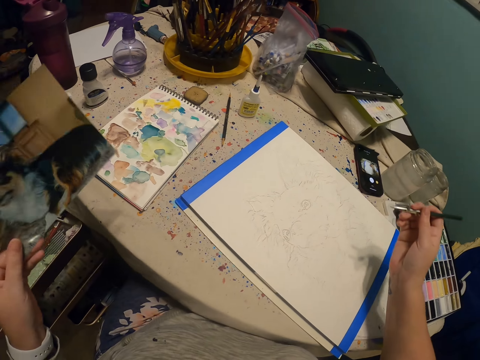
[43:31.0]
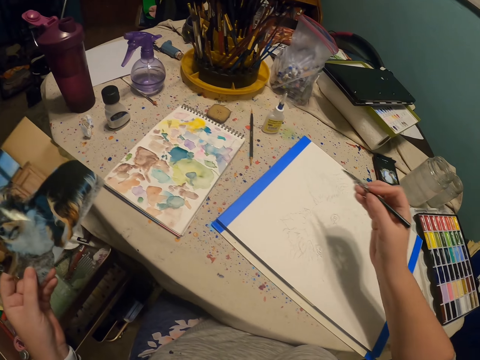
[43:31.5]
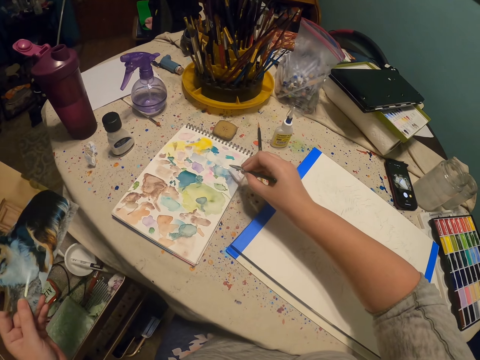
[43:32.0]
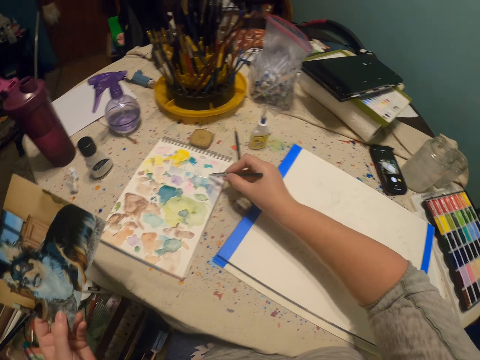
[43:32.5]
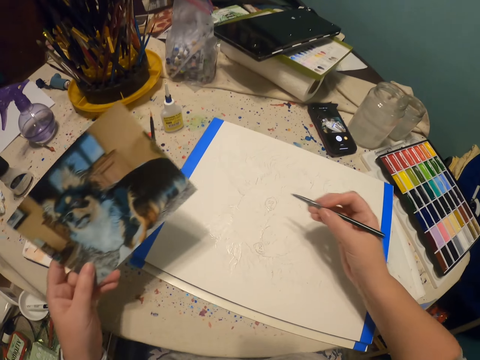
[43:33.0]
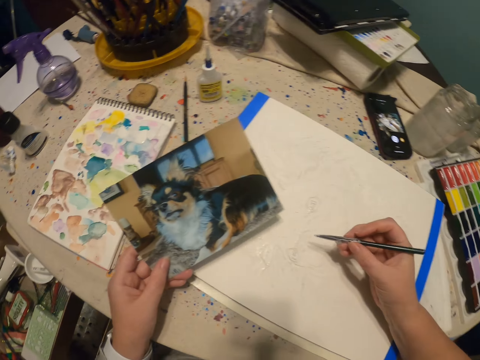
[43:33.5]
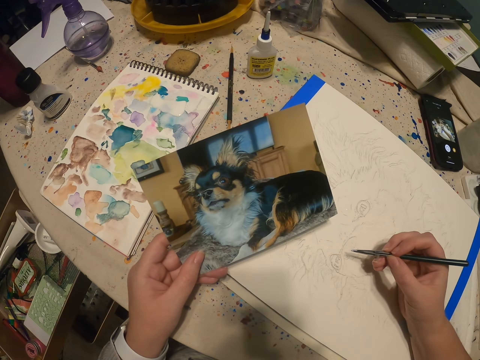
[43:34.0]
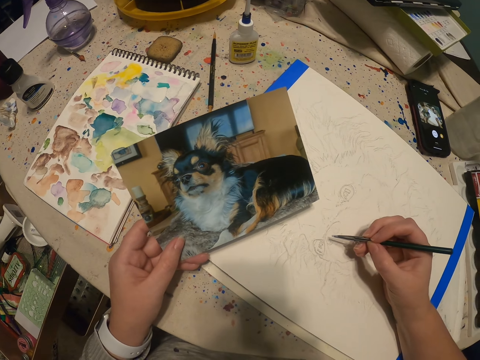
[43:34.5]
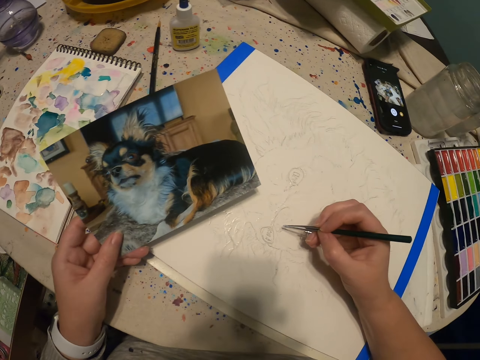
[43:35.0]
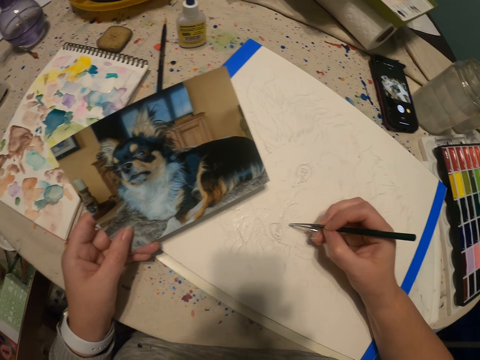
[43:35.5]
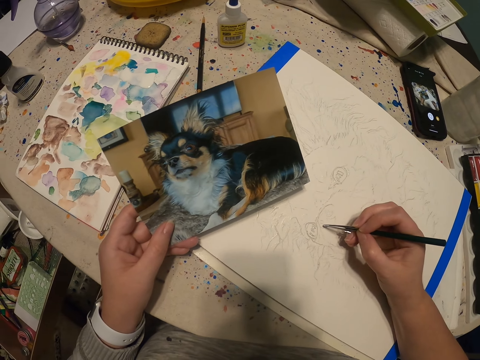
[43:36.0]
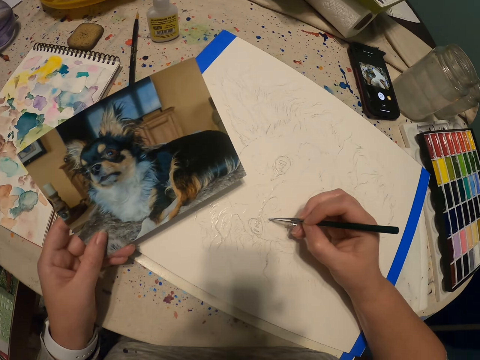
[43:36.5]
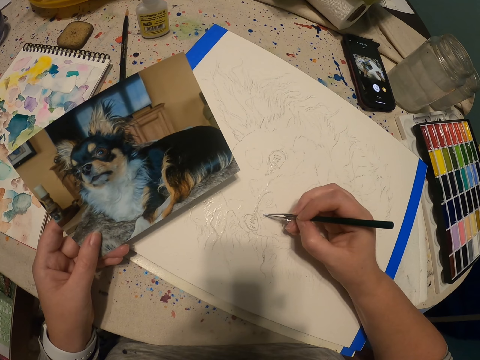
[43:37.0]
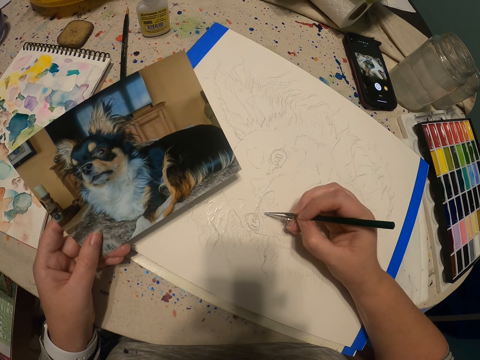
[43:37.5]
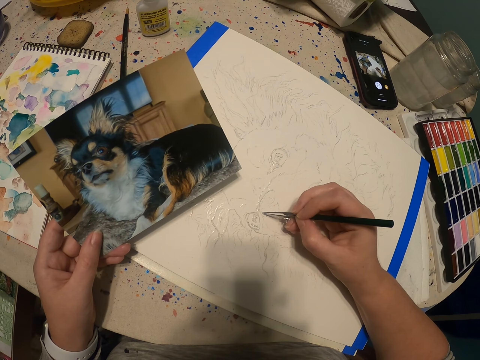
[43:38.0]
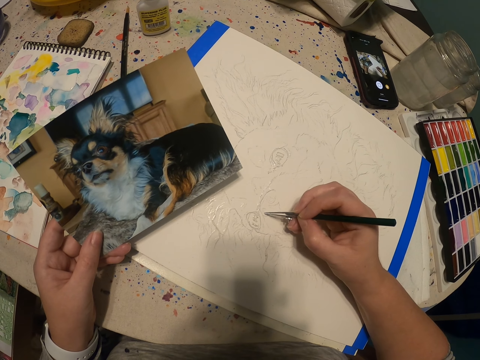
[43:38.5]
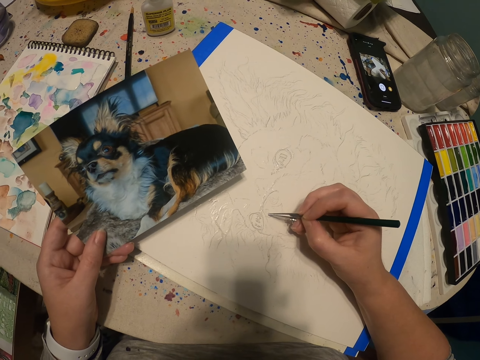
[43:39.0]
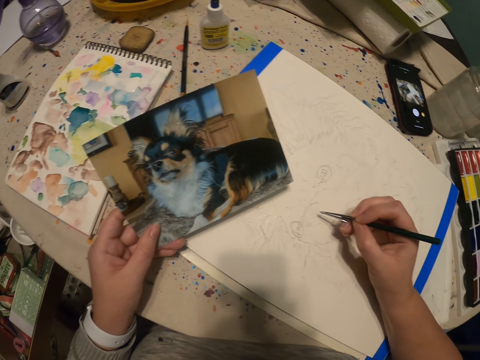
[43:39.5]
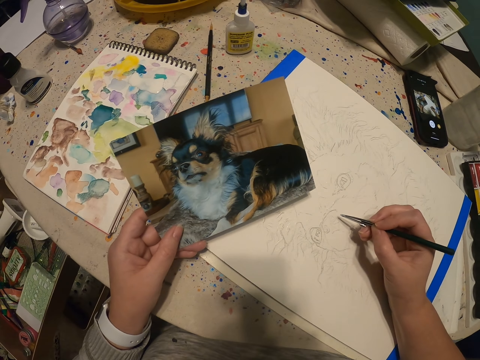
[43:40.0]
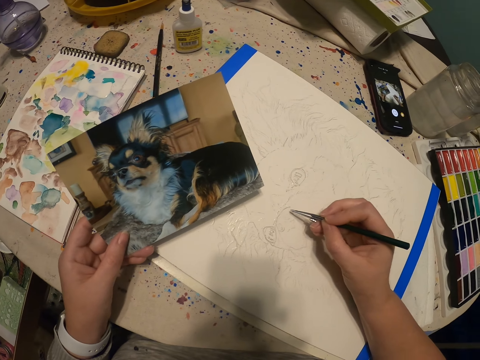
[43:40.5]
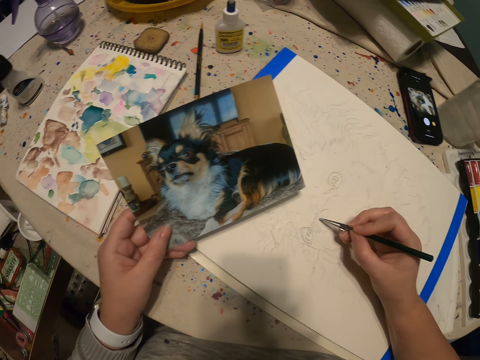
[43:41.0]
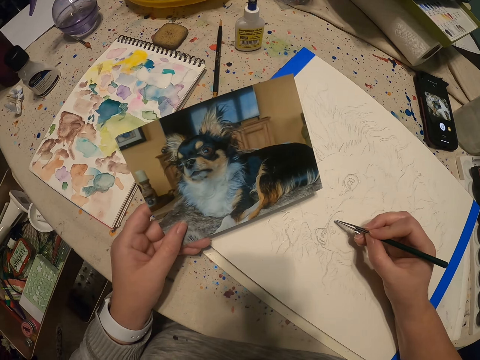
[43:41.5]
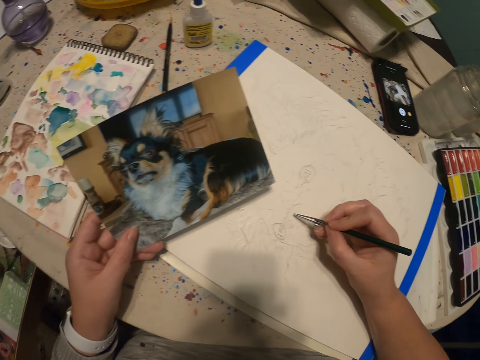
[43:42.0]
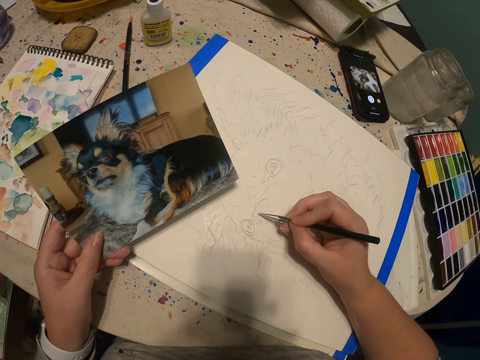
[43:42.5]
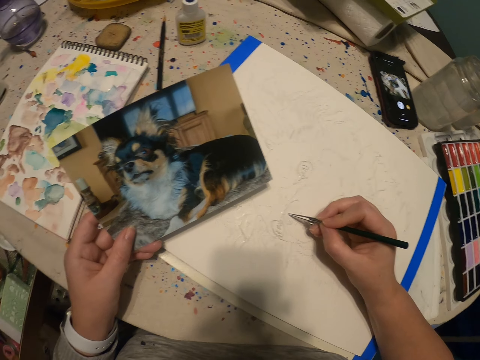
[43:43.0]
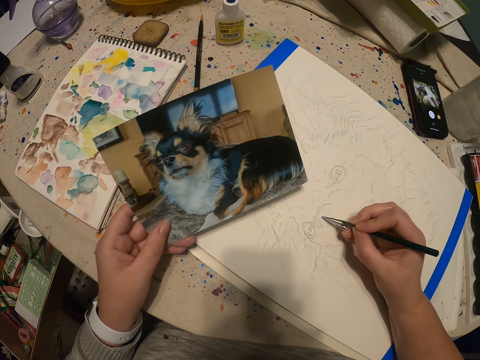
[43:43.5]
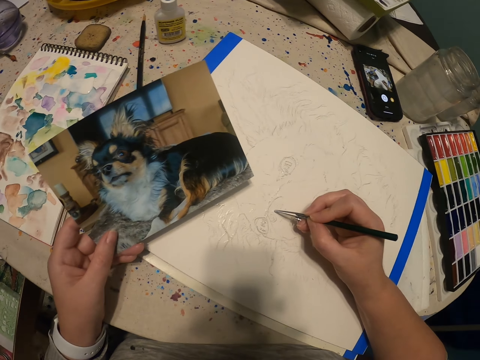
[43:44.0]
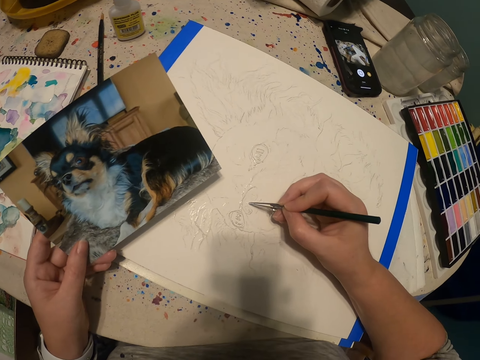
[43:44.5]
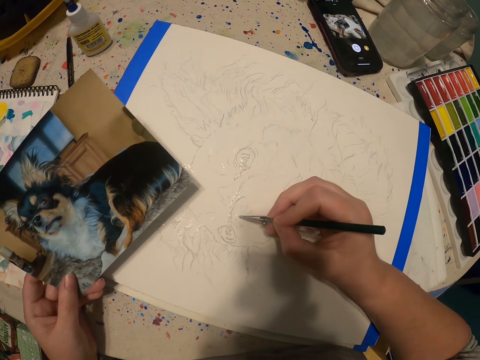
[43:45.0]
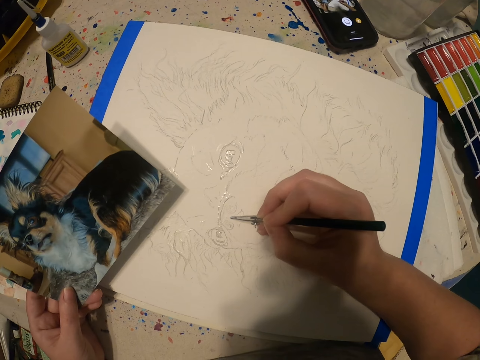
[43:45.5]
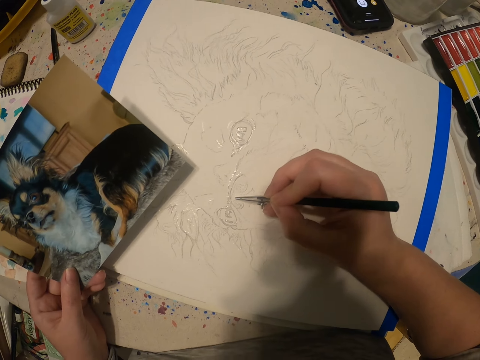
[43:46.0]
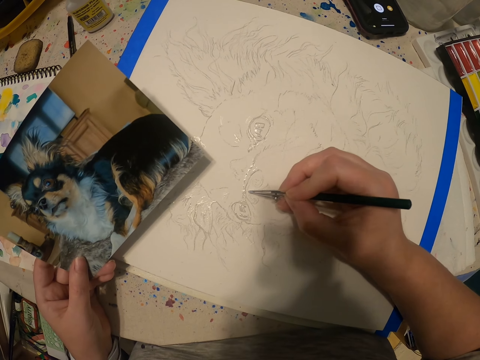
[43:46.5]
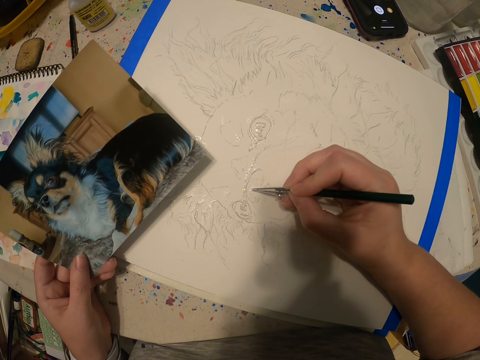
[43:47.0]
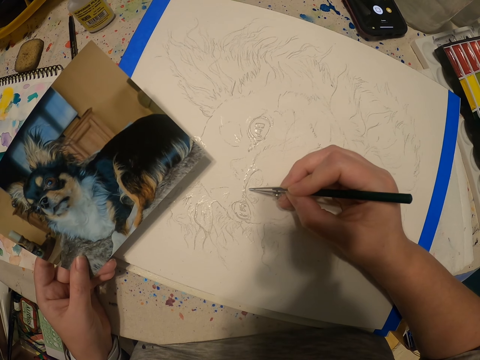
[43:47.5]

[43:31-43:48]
The camera wearer adds paint to the paintbrush. They look at the dog picture. They paint on a canvas using the paintbrush. They view the picture. They paint on the canvas using the paintbrush.

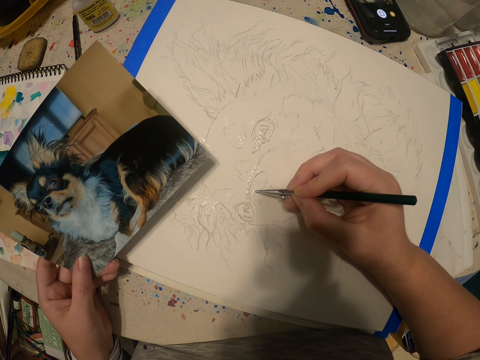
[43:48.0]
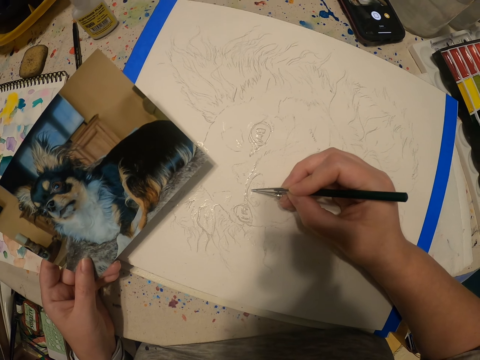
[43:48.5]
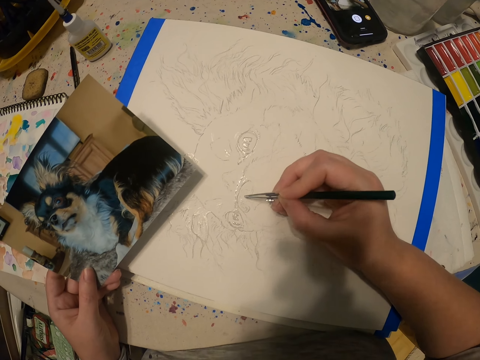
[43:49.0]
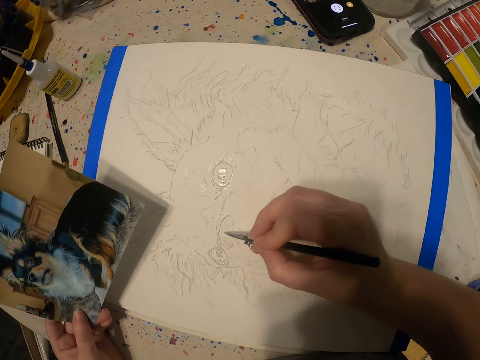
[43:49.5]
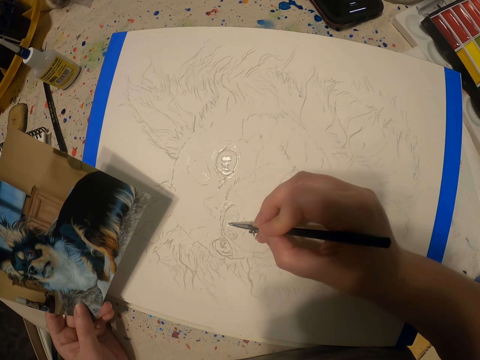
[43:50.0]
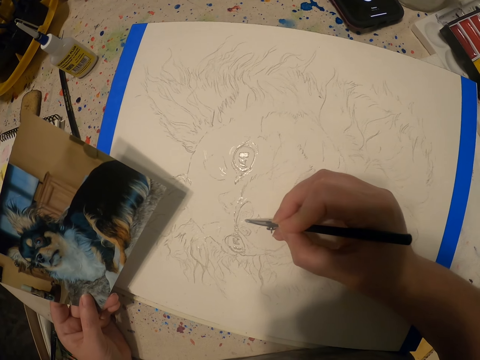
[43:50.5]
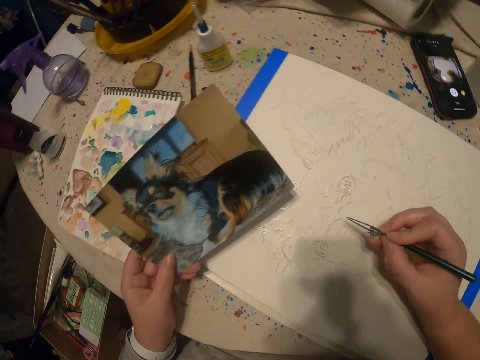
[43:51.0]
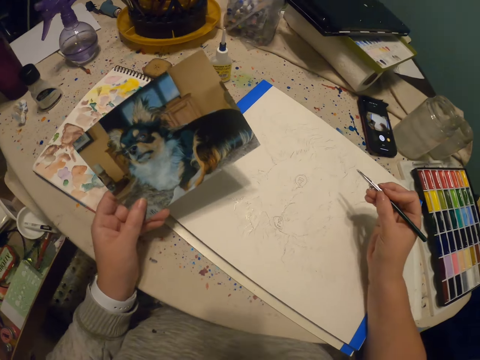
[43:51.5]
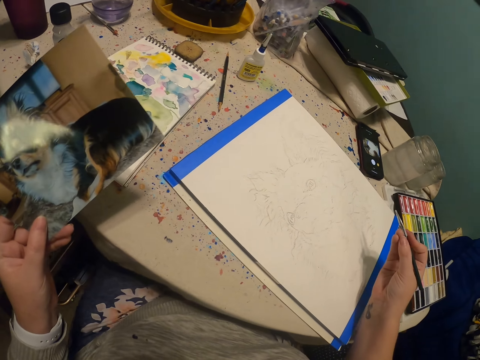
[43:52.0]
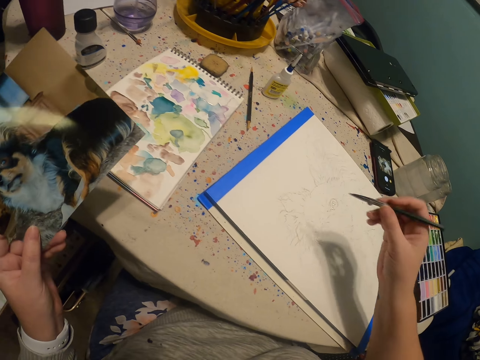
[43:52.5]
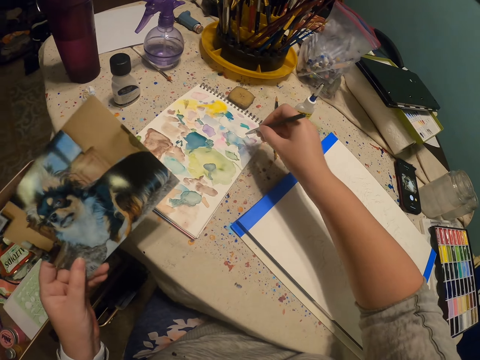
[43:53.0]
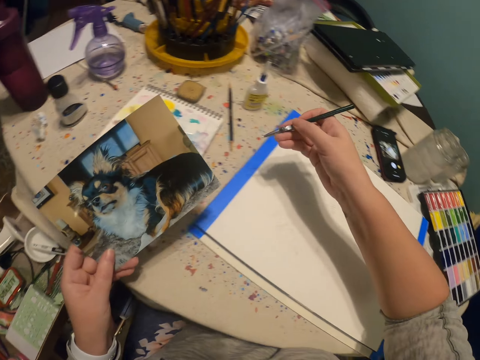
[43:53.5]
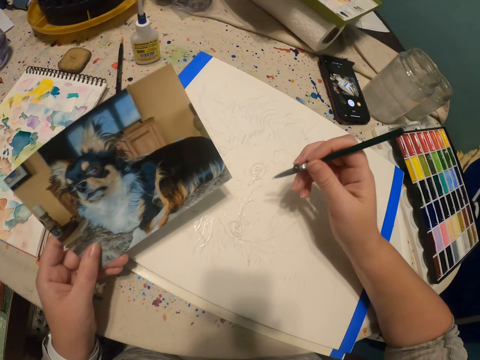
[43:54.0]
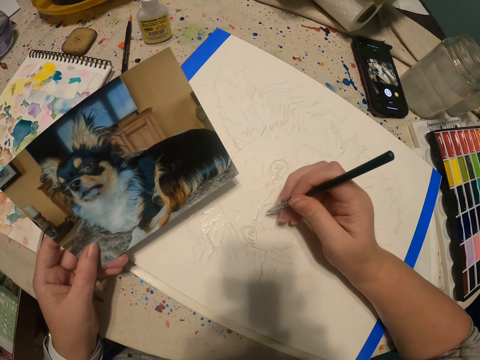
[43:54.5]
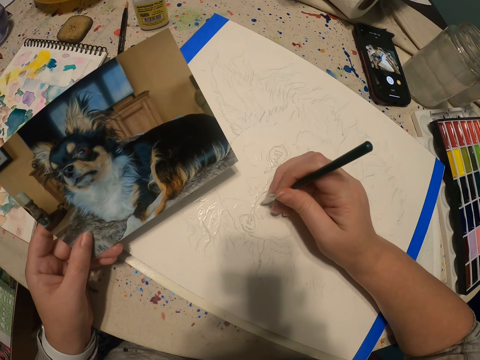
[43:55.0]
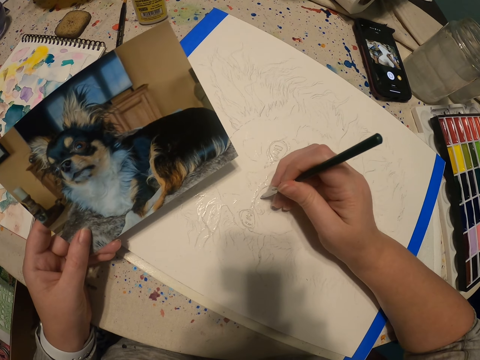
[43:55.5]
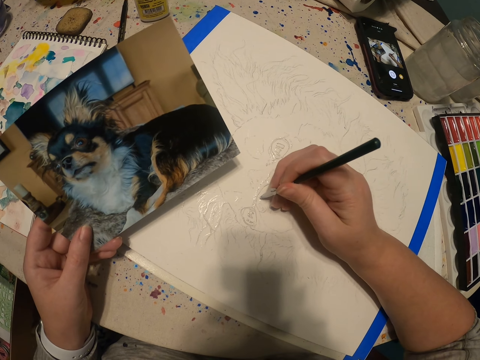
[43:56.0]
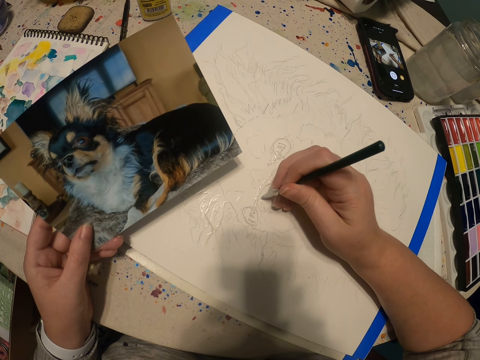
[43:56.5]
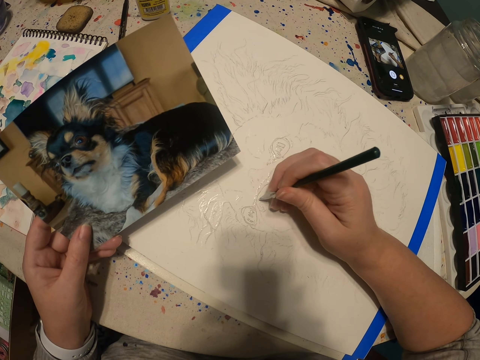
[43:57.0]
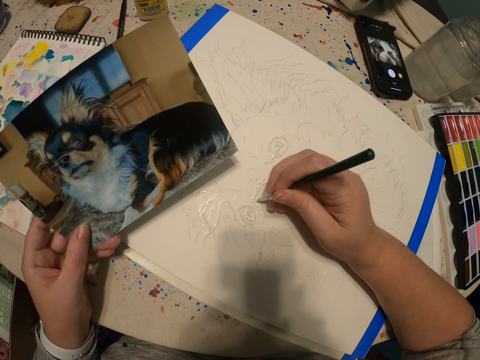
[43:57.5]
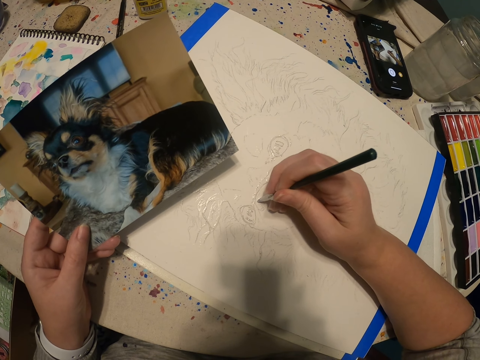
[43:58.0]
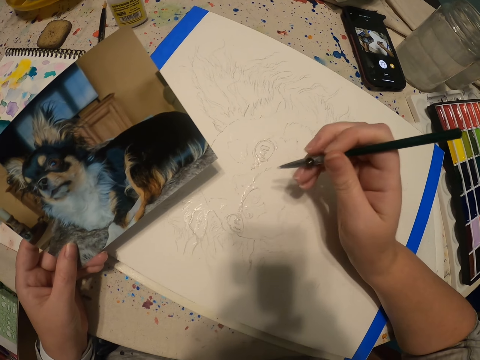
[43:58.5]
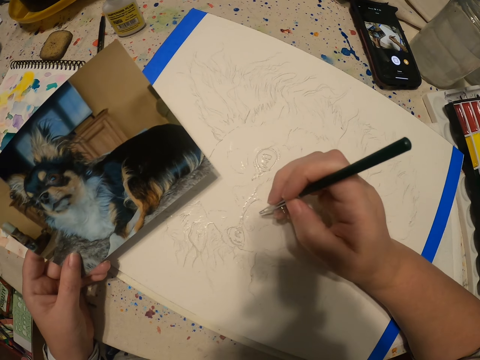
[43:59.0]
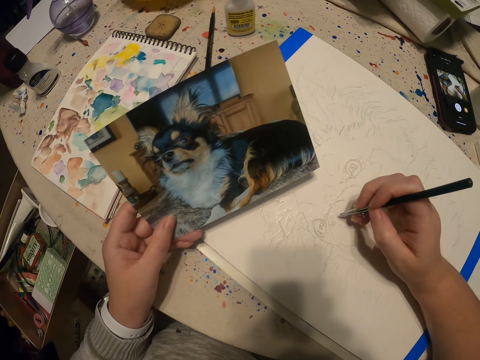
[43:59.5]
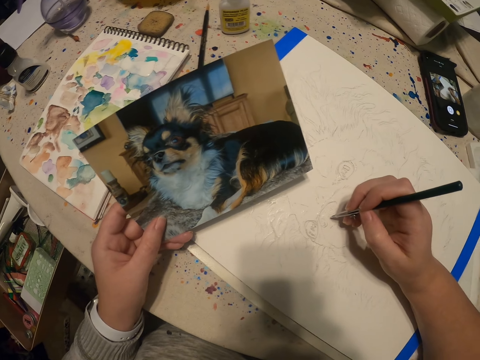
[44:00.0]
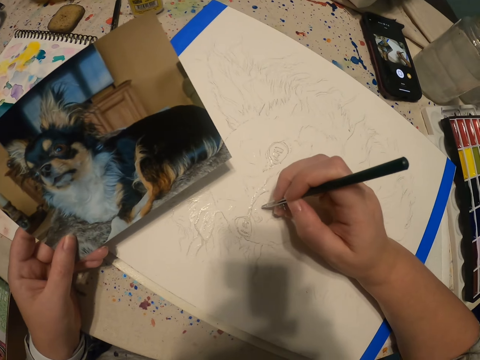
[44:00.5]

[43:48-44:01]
The camera wearer lifts the picture. They add paint to the paintbrush. They paint on a canvas using the paintbrush. They adjust the paintbrush. They view the picture.
